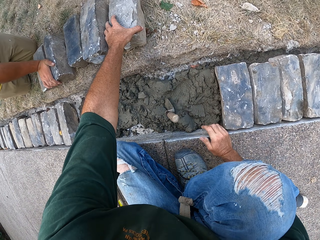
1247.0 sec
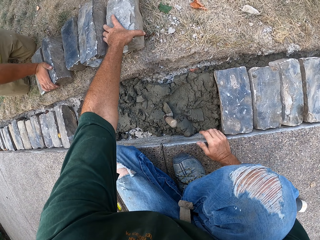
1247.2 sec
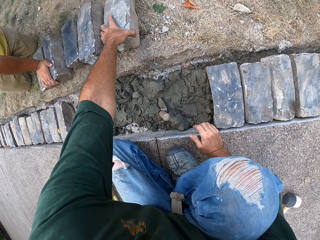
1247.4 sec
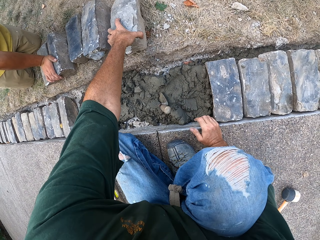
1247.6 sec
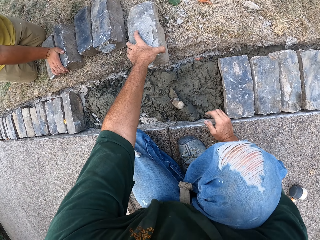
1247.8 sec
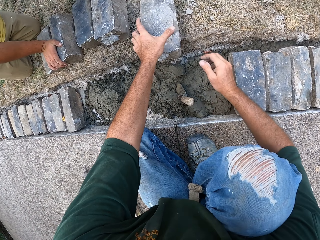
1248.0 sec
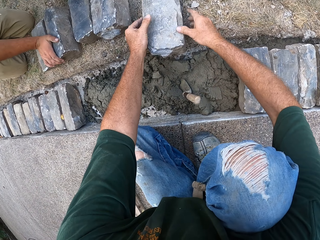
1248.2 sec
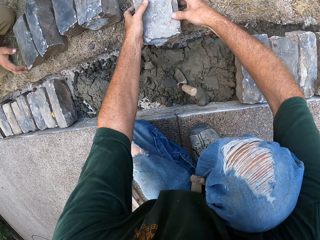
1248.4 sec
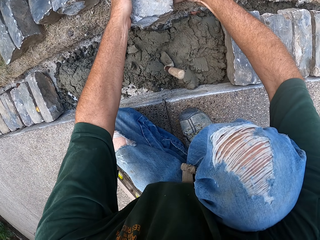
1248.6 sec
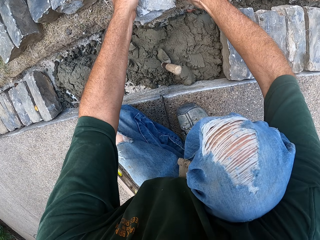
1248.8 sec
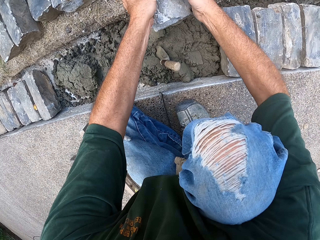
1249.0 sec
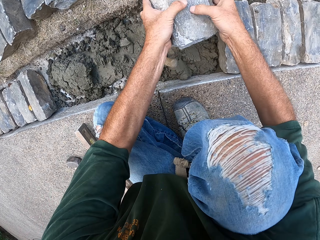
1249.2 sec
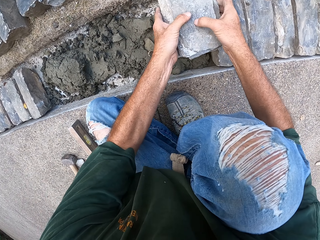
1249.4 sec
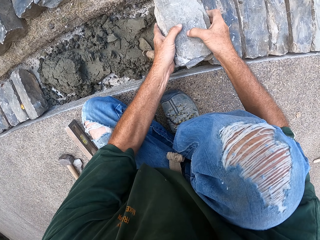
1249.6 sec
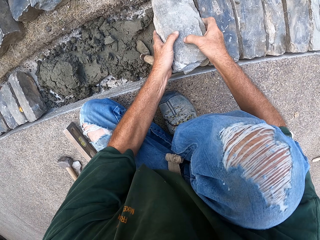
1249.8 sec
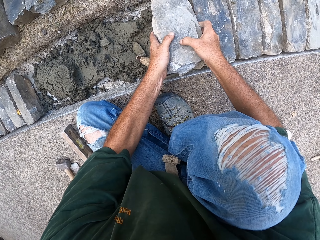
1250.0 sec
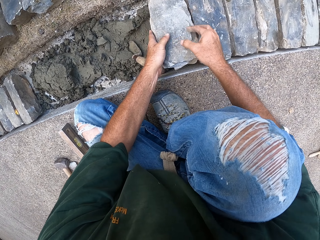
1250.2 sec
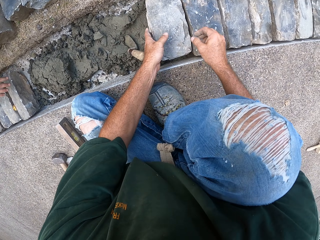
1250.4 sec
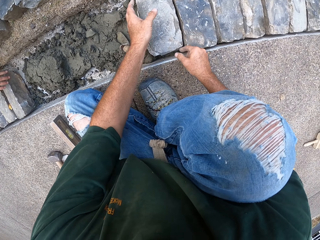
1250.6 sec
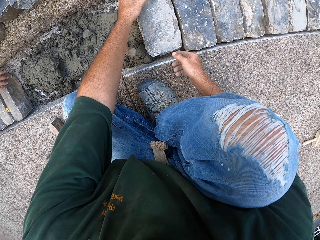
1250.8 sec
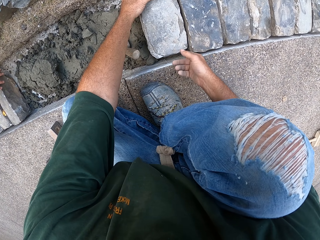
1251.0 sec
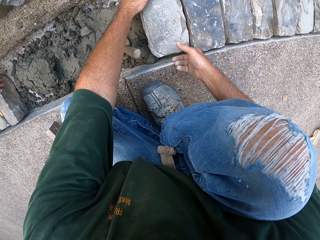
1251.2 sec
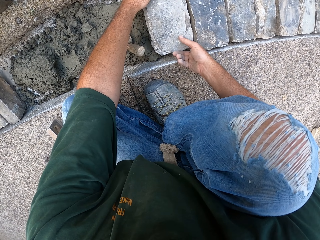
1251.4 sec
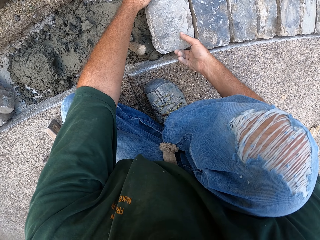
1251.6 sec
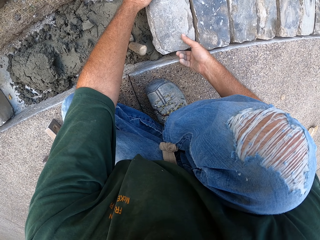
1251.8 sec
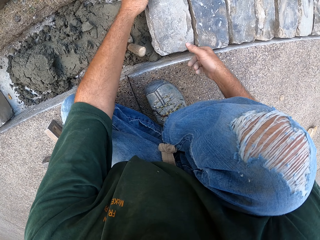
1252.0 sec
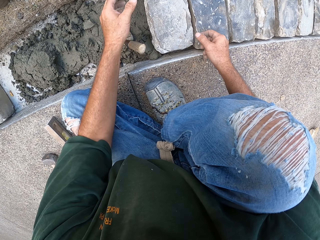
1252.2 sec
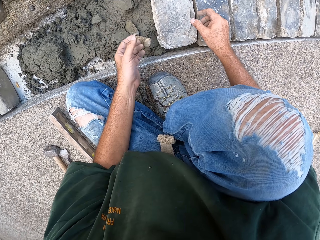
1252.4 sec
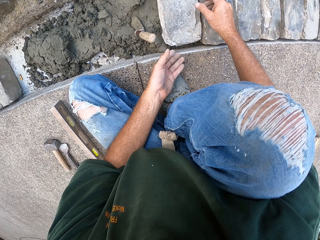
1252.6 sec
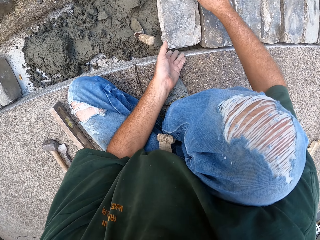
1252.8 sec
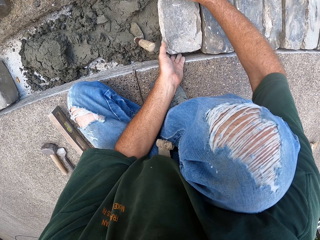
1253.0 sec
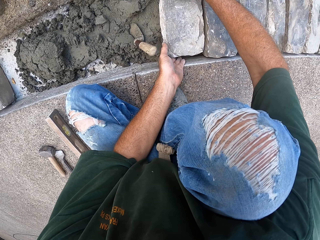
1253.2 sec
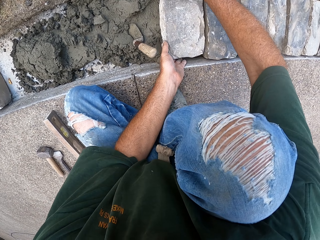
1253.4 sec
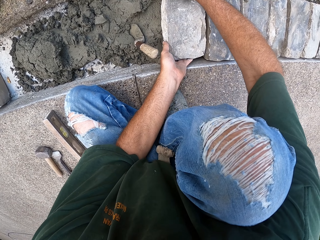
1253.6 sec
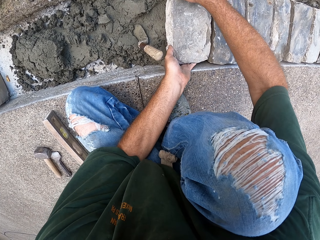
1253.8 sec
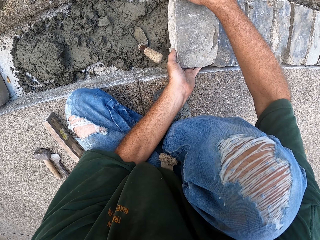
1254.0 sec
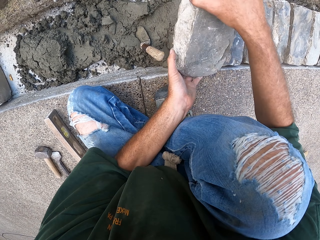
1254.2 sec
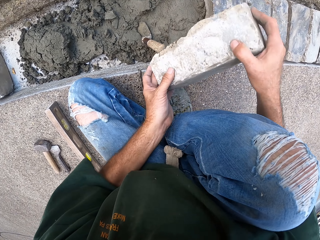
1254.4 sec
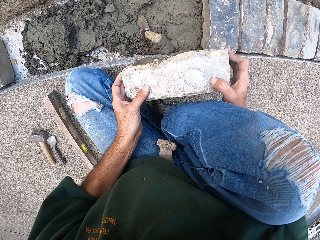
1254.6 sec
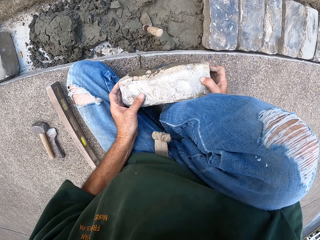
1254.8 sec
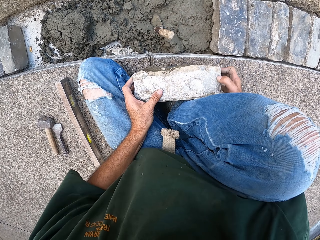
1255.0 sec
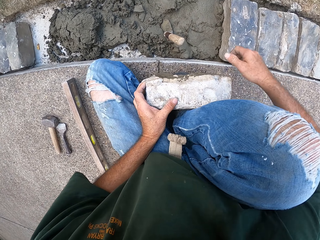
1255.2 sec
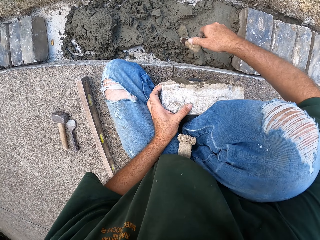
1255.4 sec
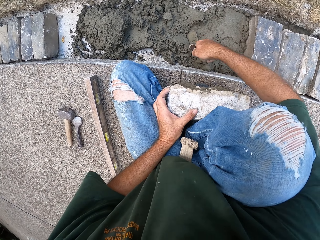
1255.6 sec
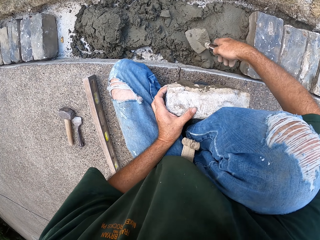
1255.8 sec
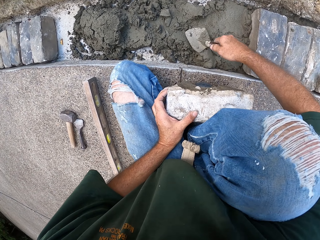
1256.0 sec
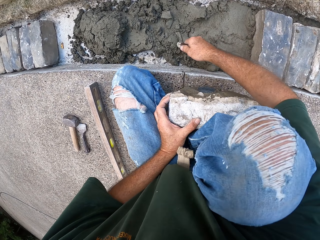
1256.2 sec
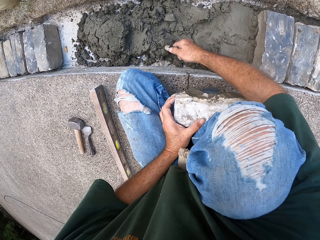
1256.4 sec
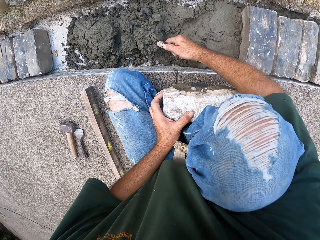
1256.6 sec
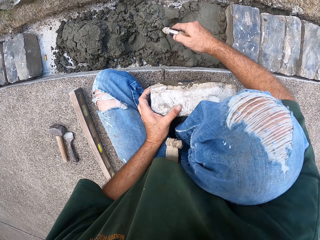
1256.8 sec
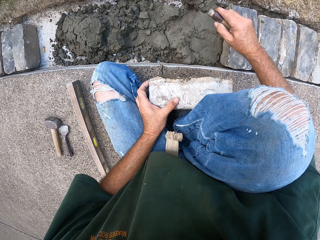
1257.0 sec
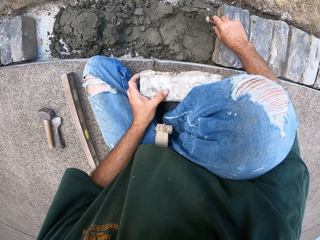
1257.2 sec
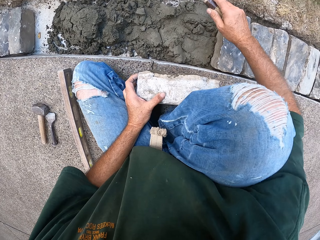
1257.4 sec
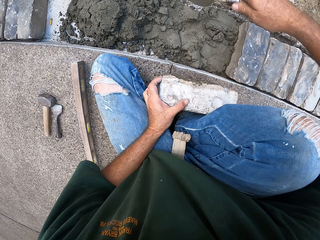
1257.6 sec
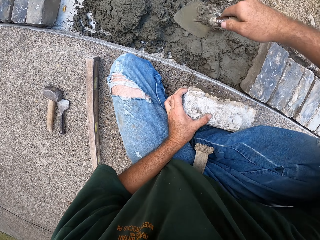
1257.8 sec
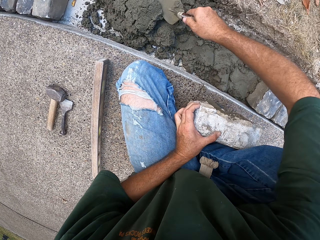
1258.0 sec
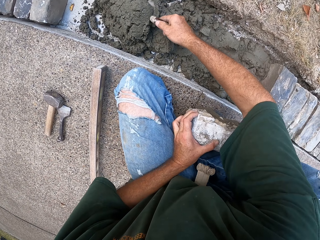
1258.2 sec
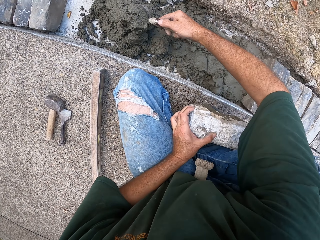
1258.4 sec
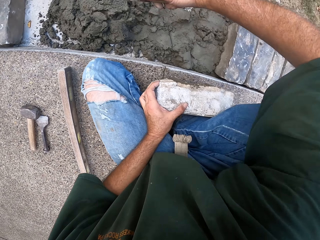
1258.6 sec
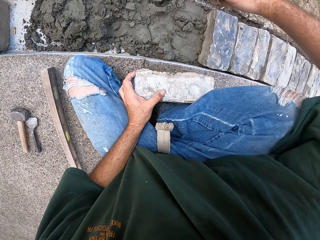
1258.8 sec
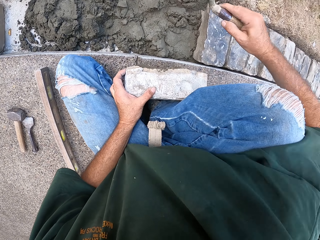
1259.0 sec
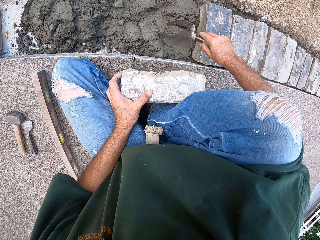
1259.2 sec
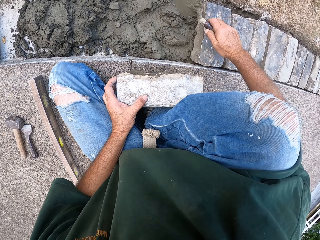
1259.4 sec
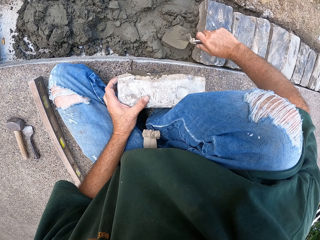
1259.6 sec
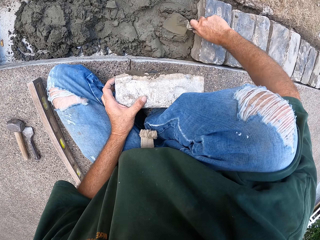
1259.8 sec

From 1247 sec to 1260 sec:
The camera wearer holds the brick. They put a stone in the furrow. They fix the brick. They remove the brick from the furrow. They scoop the concrete. They spread mortar with a trowel. They pour the concrete and level it.

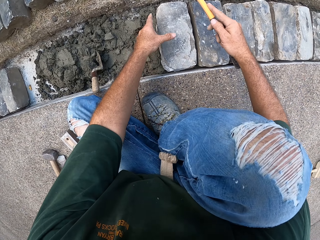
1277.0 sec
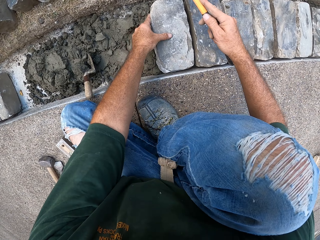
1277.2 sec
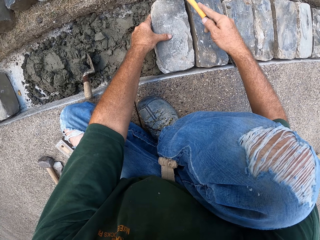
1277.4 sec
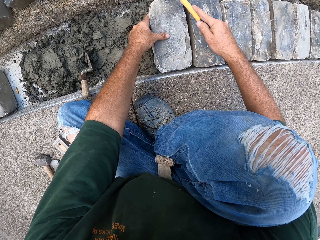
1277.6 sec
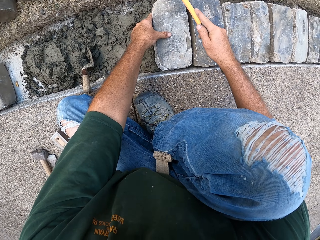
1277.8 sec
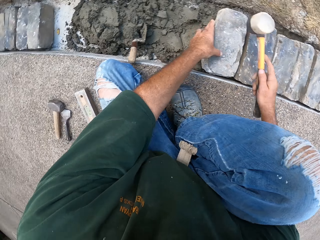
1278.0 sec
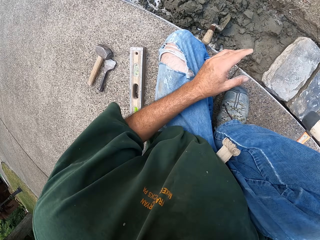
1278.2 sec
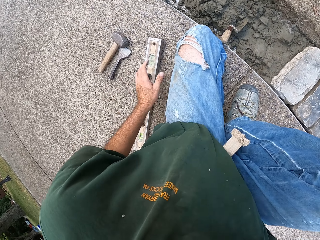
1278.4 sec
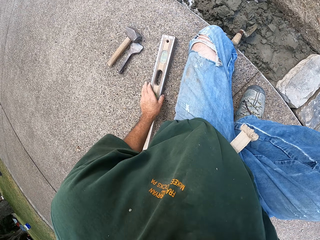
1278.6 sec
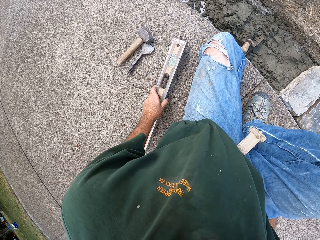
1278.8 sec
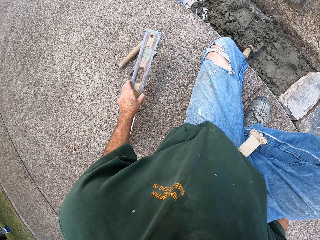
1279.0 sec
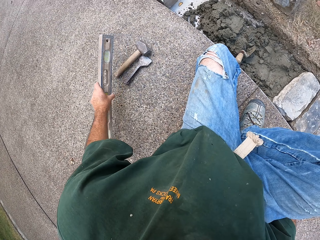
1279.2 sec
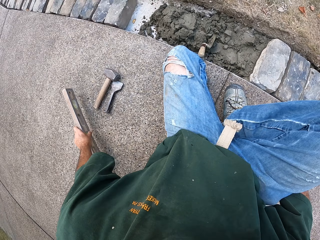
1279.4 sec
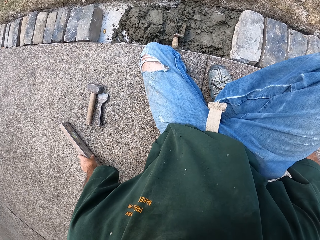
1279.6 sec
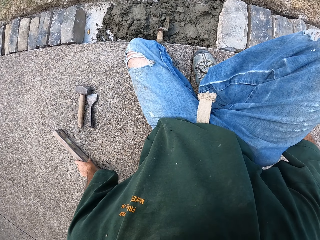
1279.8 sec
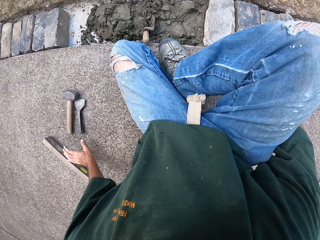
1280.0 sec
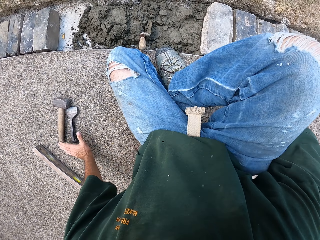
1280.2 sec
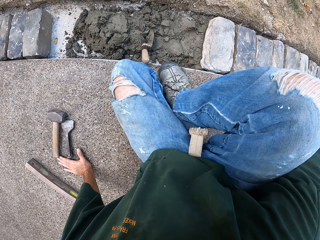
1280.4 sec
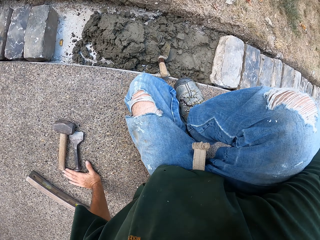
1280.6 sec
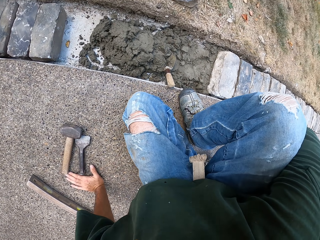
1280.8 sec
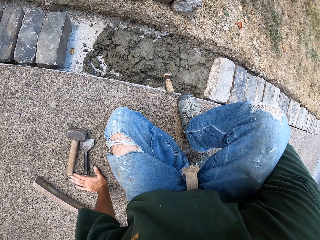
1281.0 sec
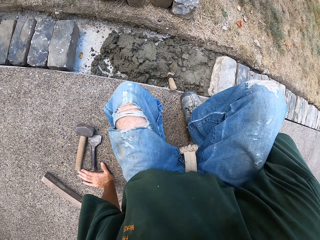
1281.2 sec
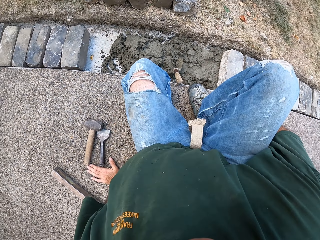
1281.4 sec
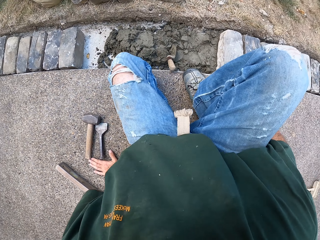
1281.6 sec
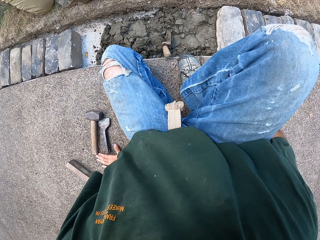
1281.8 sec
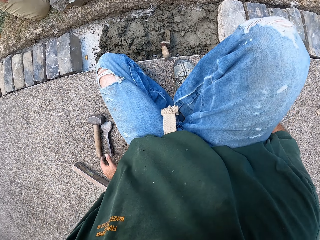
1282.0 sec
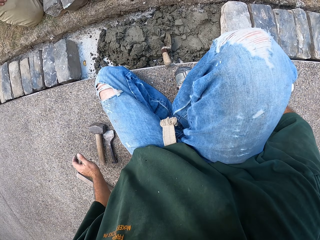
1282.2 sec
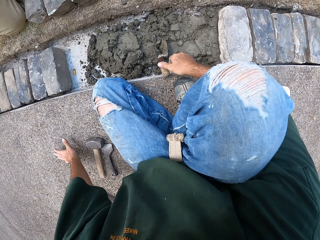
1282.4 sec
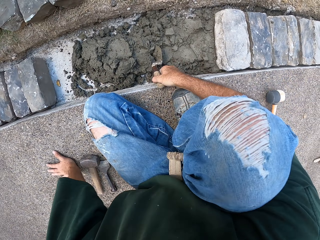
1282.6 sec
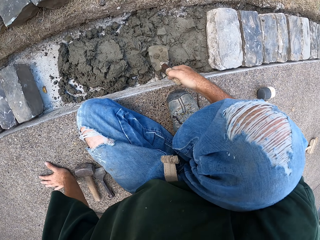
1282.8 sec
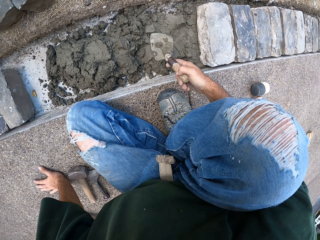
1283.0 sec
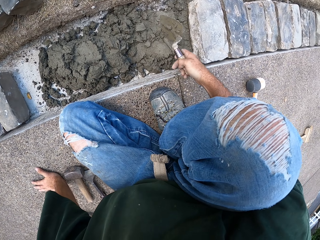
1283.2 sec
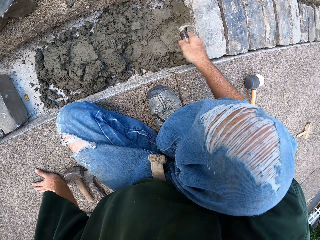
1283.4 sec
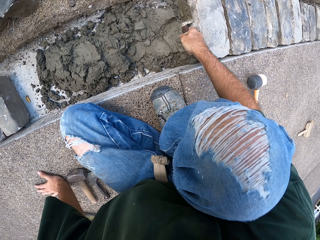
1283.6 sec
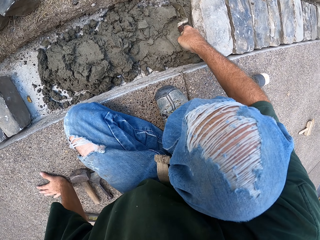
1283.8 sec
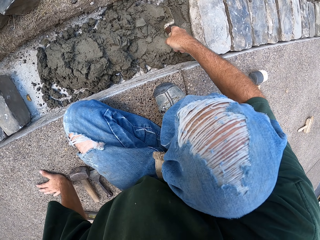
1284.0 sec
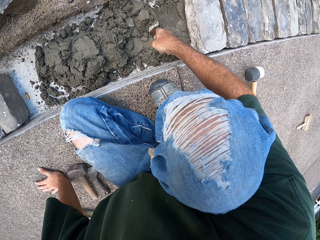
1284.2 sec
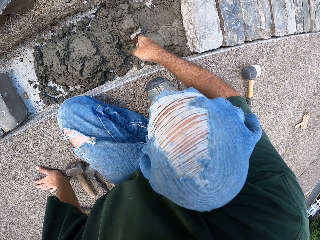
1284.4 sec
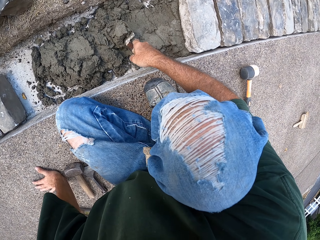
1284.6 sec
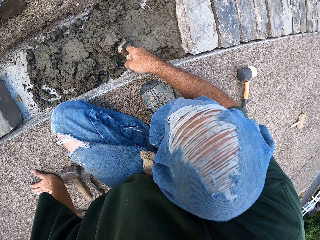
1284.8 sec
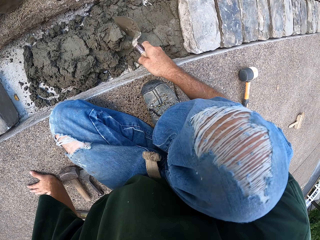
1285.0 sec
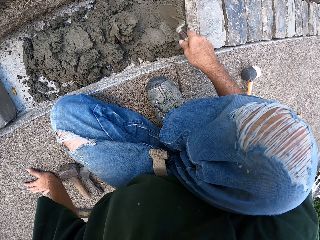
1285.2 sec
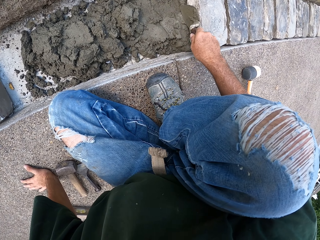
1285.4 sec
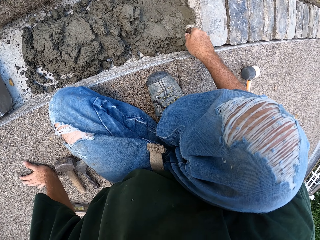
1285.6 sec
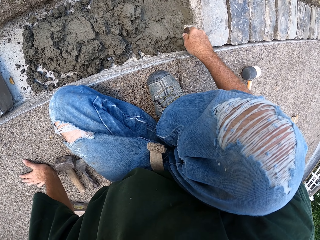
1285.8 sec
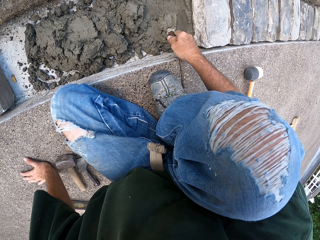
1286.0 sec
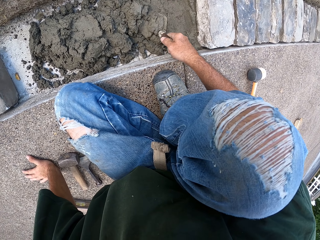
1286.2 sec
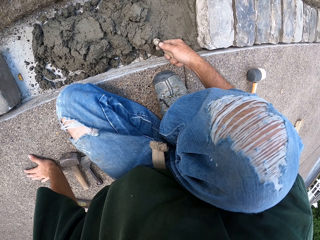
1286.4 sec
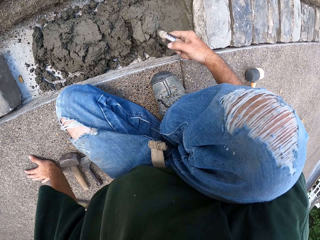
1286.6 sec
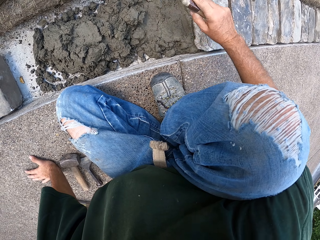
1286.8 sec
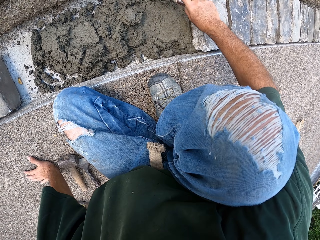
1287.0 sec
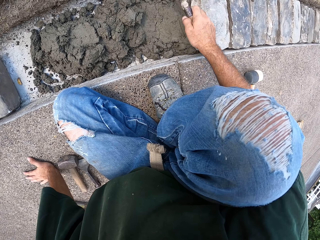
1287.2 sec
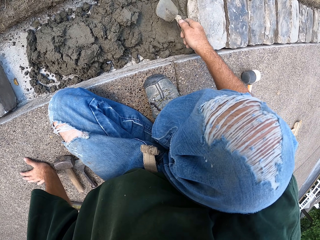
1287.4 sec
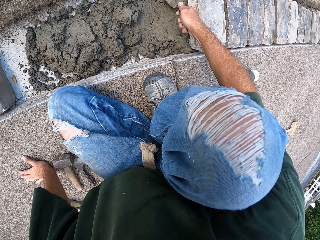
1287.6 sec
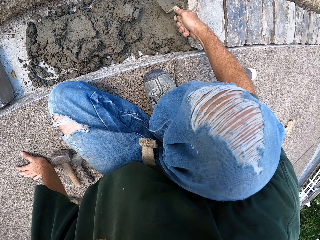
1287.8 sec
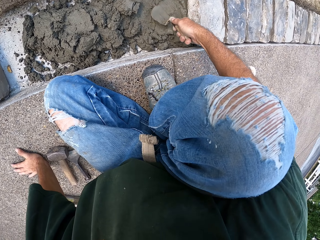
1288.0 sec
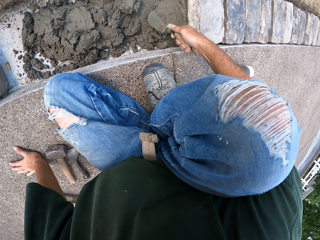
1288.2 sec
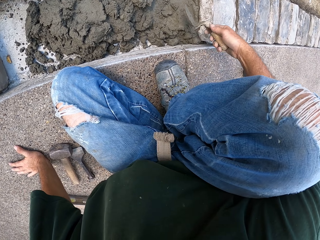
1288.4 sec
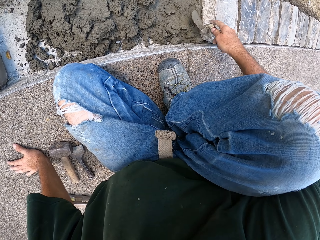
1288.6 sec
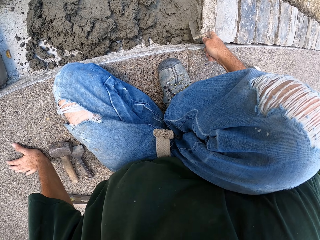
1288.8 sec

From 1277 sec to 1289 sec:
The camera wearer hits the brick using a hammer. They pick up and drop the spirit level. They pick up a masonry trowel. They spread mortar with the trowel. They level the concrete.
